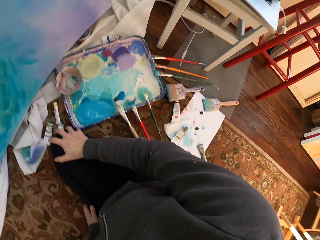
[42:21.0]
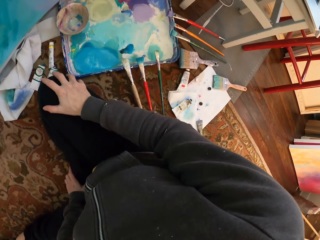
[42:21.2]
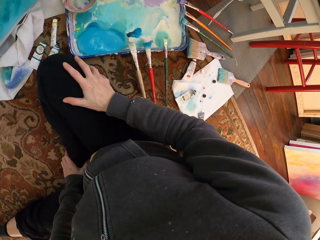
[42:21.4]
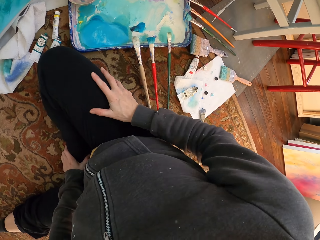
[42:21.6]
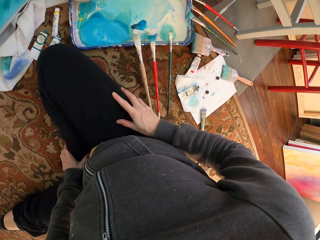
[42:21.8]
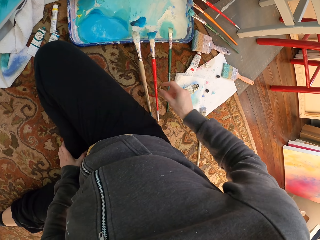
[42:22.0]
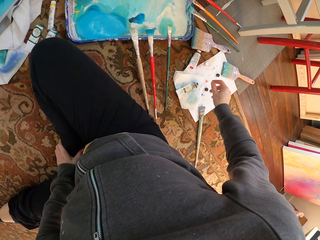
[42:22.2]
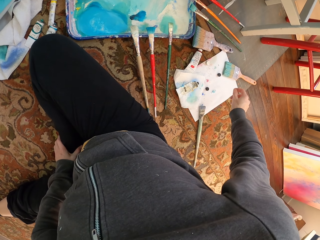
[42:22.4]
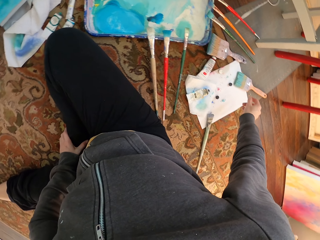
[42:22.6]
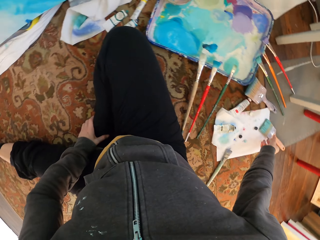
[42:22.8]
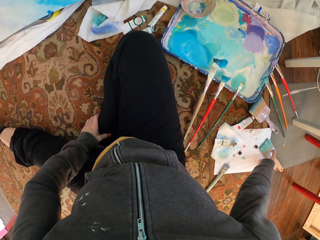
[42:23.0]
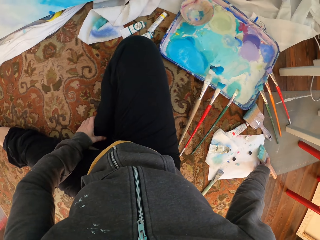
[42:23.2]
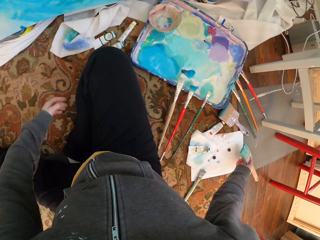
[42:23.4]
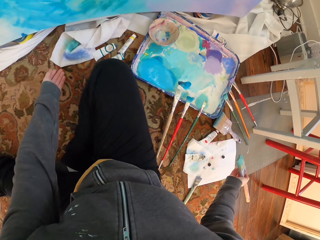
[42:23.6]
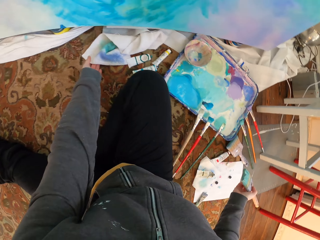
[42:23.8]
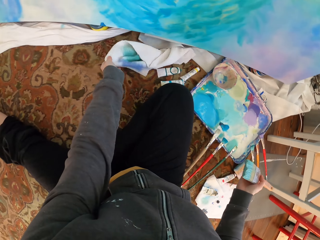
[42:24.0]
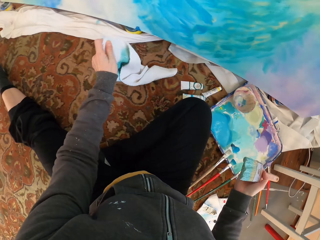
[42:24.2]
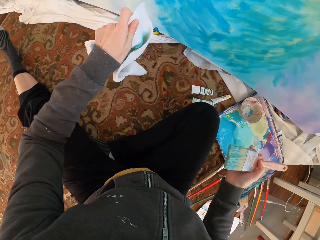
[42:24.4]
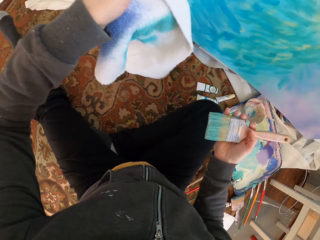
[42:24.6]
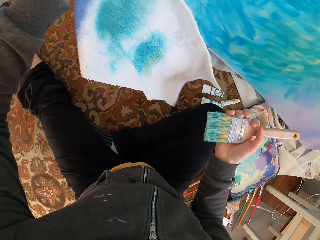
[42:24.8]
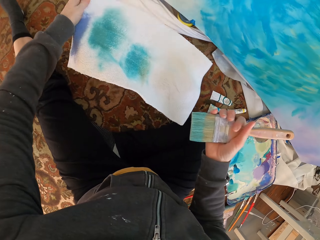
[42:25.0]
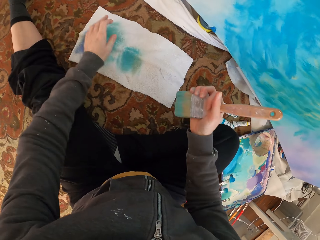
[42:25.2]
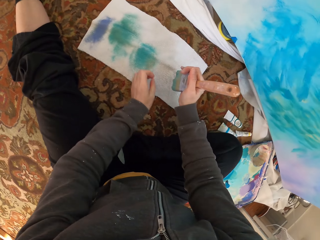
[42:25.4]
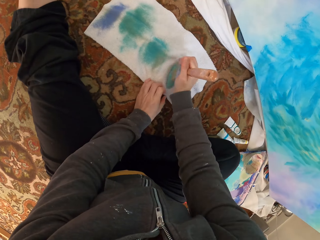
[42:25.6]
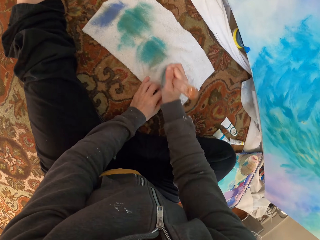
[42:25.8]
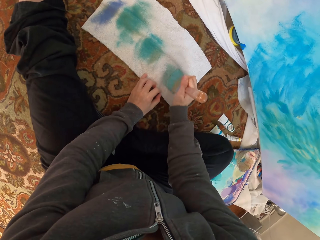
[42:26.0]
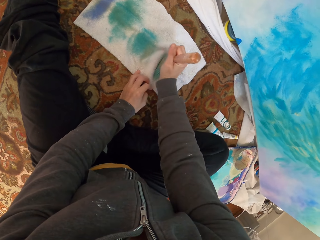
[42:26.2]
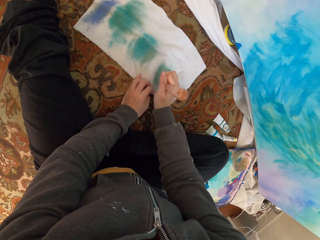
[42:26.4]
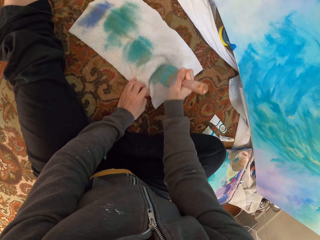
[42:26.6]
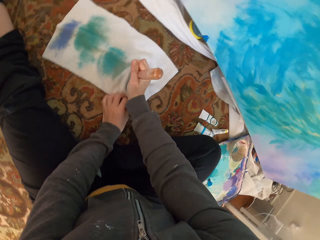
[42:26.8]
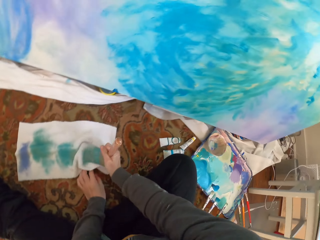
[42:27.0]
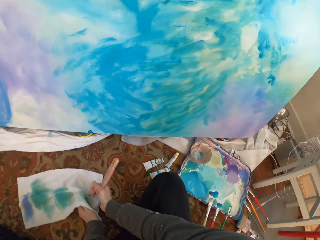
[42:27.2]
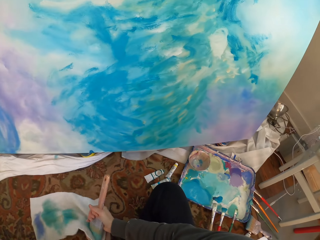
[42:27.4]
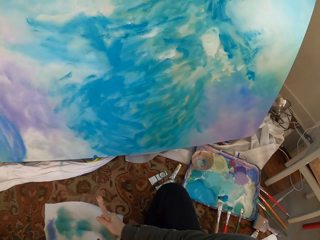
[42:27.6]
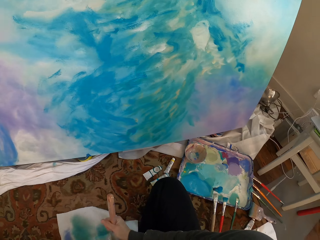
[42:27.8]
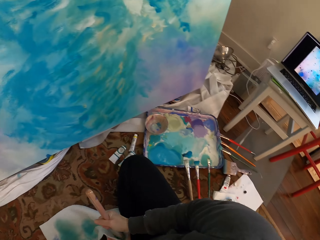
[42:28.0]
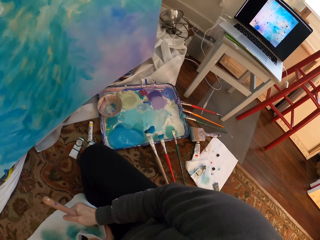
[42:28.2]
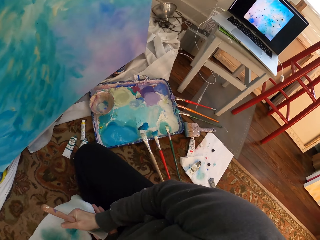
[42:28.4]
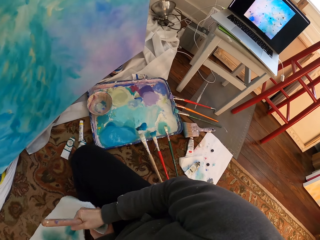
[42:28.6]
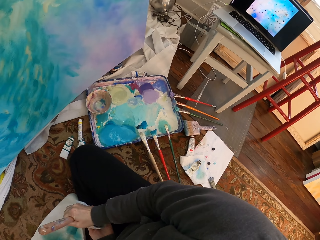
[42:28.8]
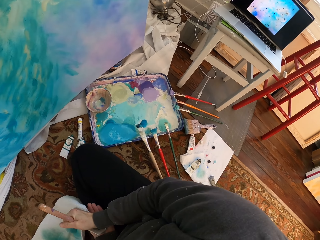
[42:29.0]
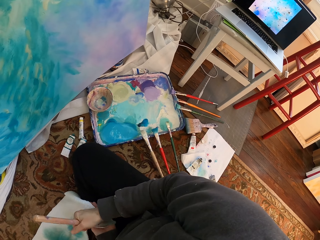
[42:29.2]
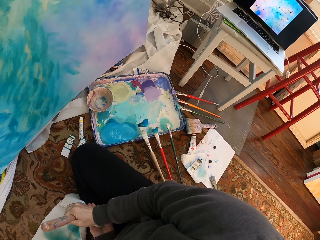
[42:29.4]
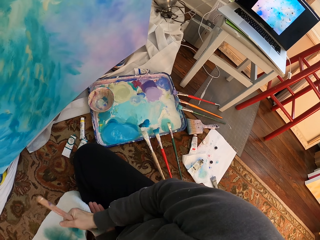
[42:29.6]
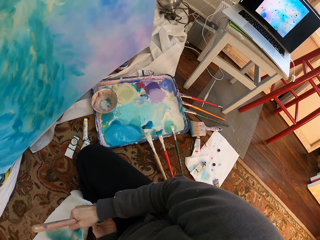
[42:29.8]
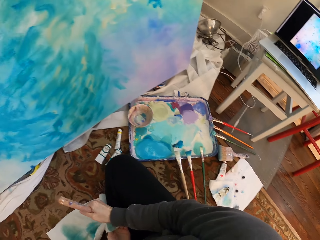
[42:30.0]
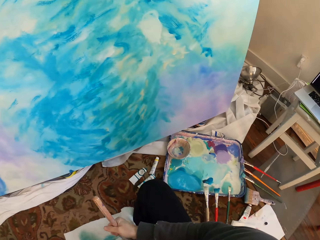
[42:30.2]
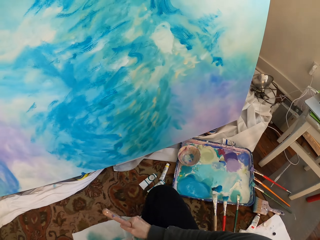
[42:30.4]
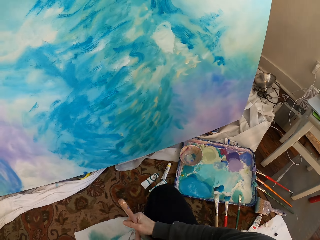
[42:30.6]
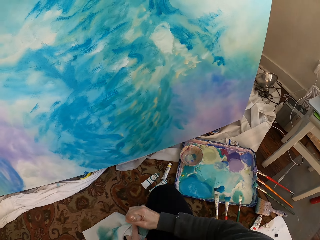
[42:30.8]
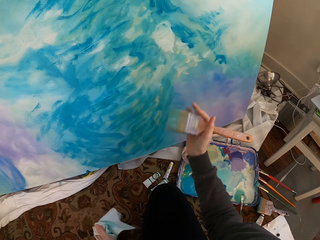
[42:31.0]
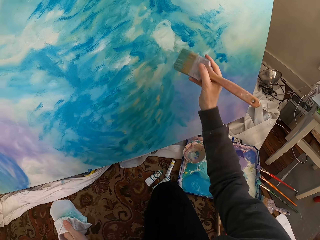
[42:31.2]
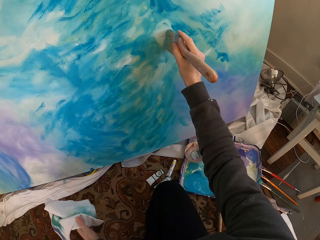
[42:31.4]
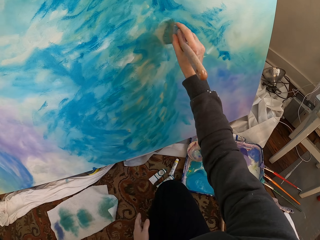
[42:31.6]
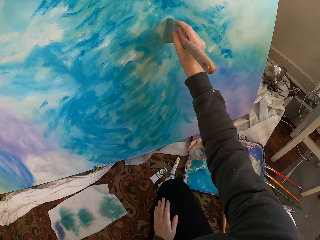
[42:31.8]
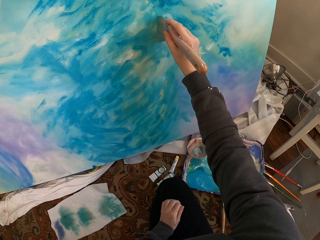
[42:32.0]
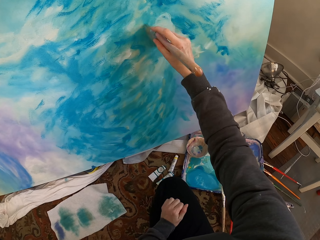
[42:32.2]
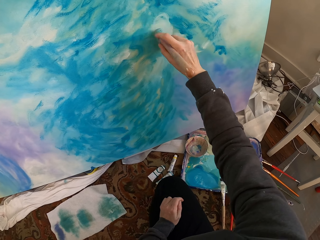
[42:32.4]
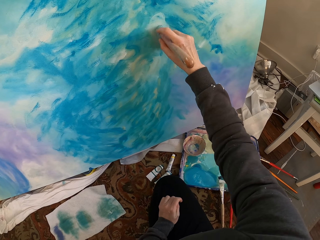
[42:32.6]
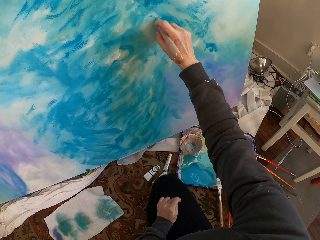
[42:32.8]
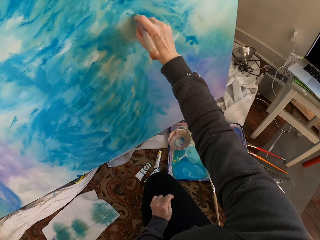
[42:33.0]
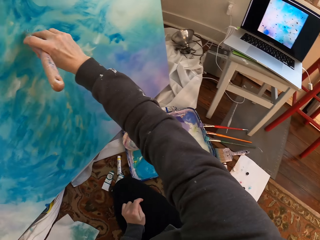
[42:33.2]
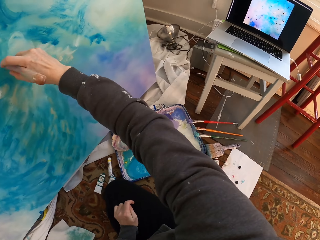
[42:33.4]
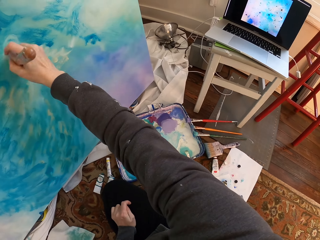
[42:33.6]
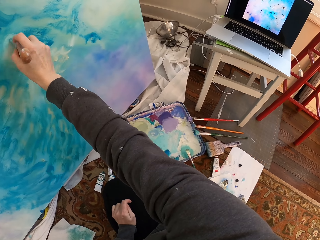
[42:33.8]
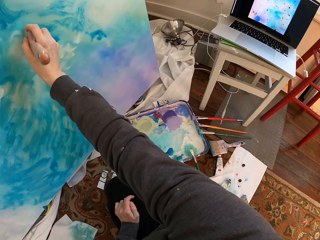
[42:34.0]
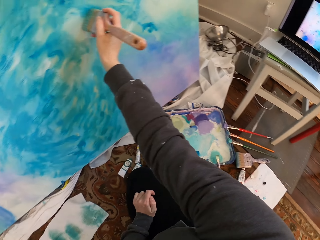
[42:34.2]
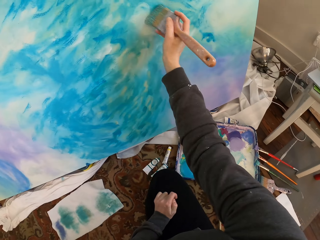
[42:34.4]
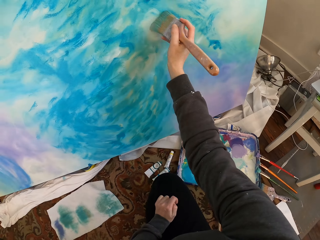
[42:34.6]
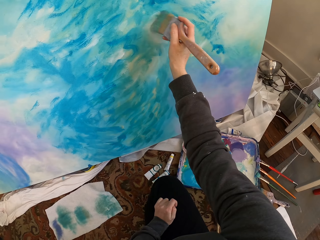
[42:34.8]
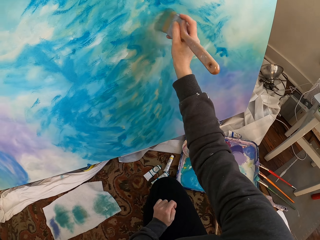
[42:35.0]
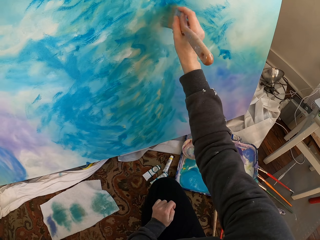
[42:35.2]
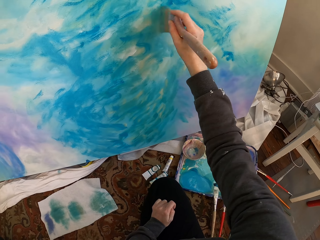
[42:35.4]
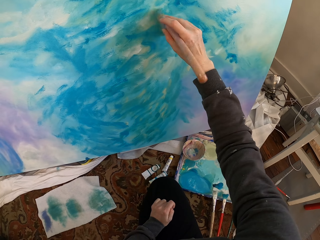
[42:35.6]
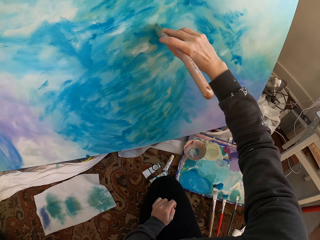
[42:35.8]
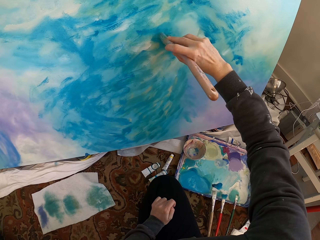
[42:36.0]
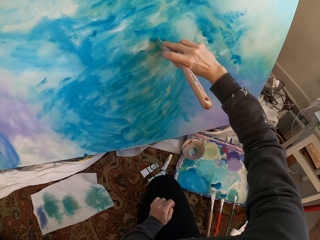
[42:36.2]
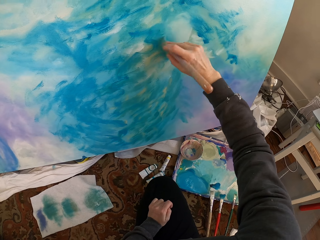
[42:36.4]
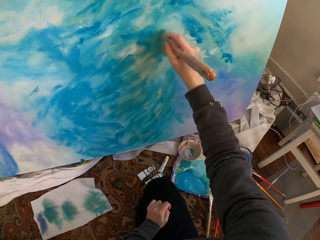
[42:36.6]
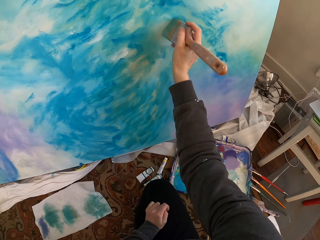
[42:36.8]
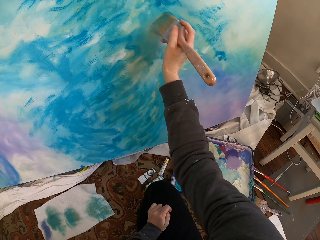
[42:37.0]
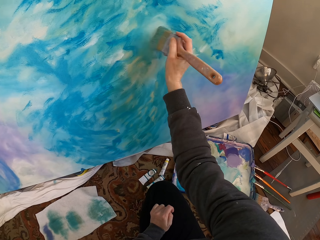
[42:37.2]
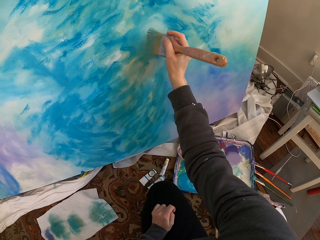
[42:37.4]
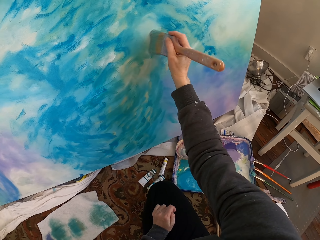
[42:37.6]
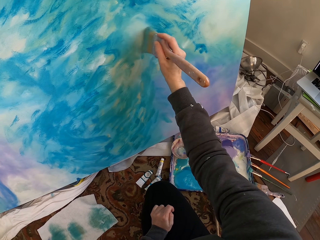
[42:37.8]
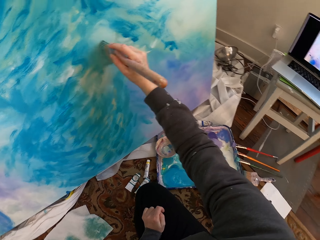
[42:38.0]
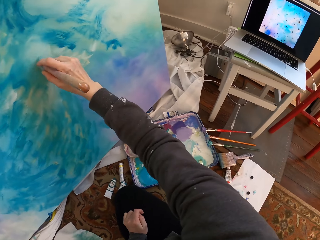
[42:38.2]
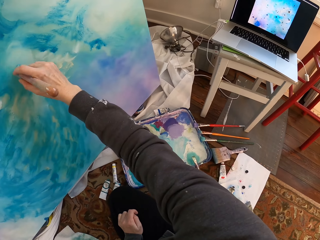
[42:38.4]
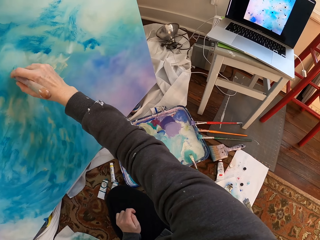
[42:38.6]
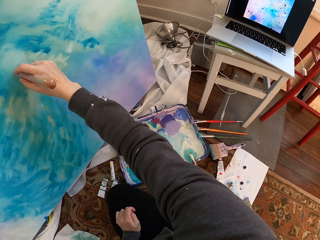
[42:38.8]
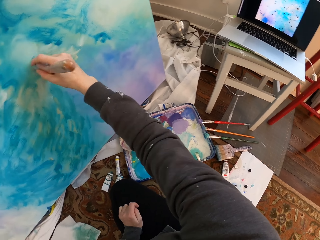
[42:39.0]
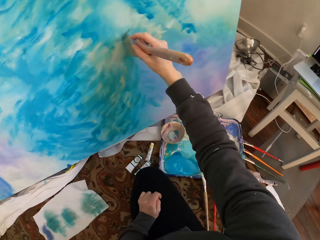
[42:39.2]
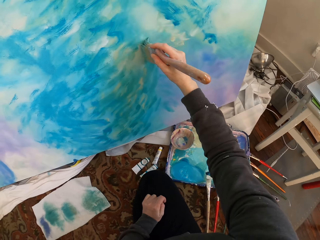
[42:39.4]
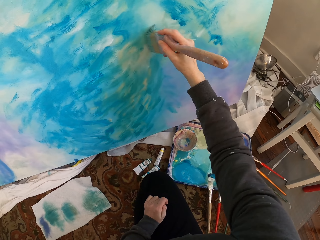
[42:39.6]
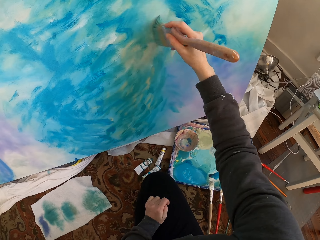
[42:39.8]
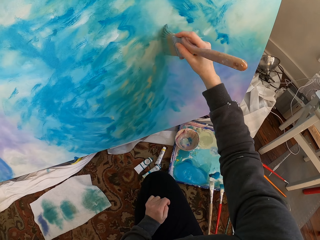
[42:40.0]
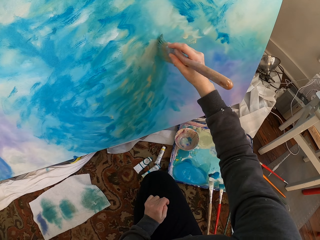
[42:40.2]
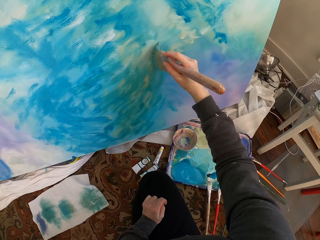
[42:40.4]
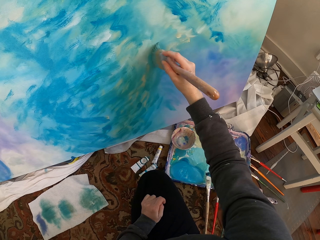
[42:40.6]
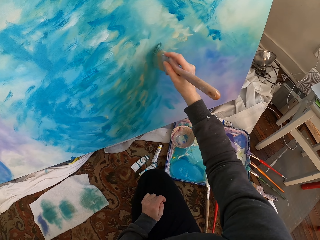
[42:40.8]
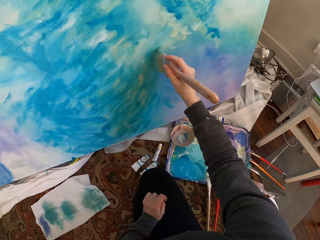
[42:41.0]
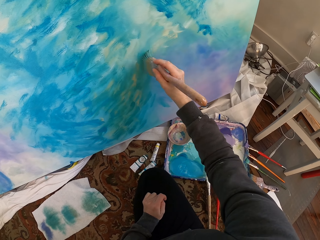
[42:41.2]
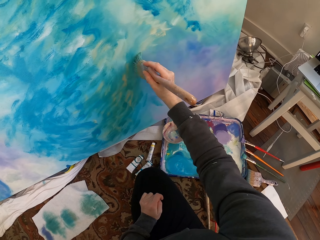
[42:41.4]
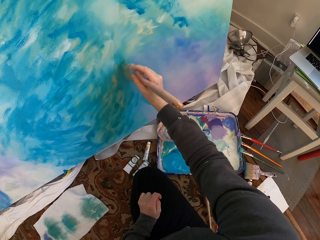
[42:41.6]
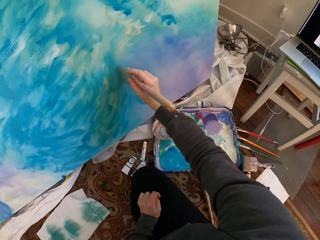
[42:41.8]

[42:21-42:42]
The camera wearer wipes her hands. She places her hands on her leg. She stretches her hand. She takes the big brush from the paper. She picks the piece of cloth from the floor. She wipes the brush with the piece of cloth. She paints the wall with the brush. She paints.
